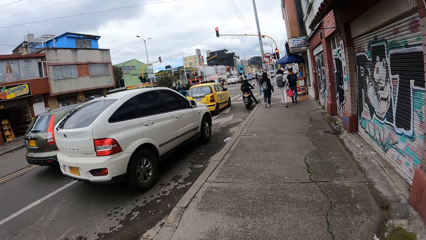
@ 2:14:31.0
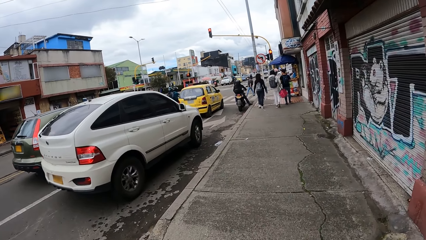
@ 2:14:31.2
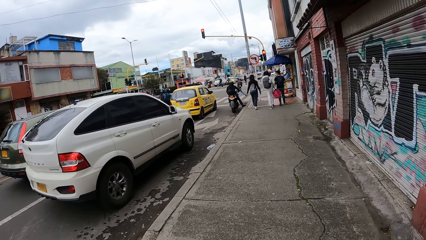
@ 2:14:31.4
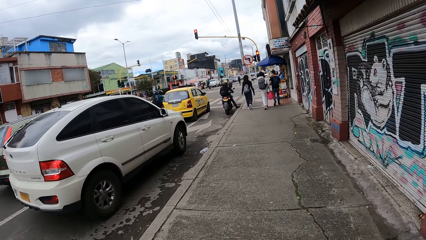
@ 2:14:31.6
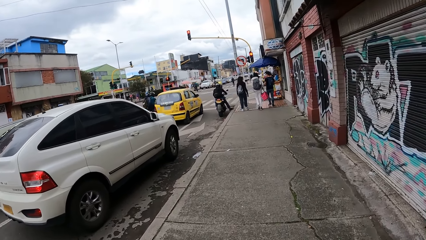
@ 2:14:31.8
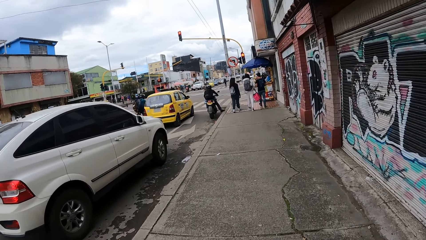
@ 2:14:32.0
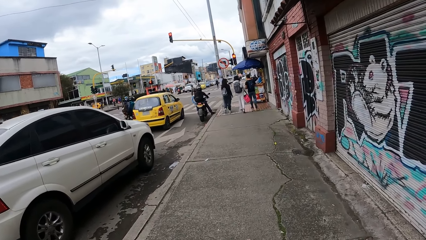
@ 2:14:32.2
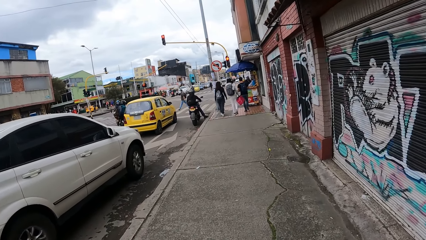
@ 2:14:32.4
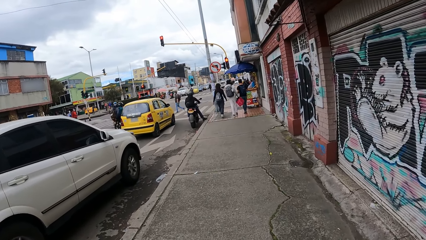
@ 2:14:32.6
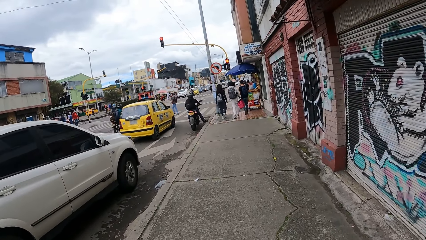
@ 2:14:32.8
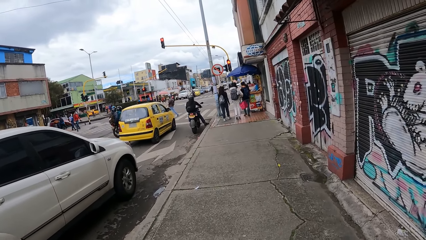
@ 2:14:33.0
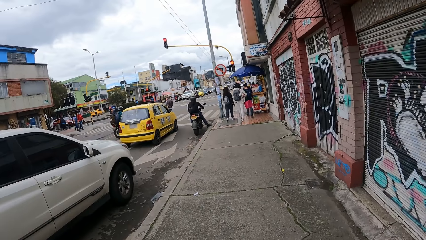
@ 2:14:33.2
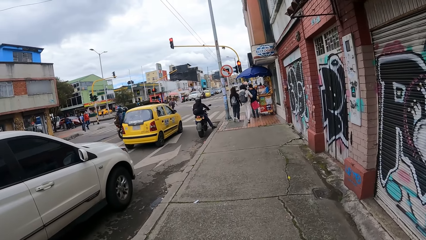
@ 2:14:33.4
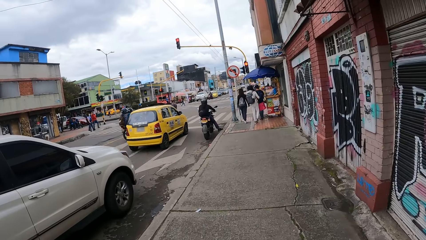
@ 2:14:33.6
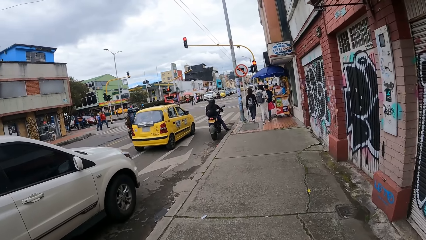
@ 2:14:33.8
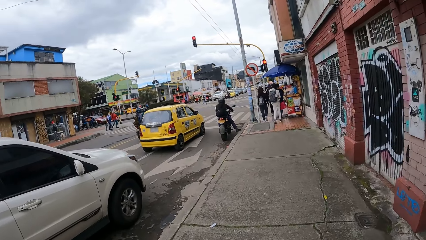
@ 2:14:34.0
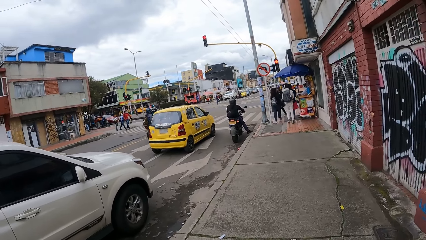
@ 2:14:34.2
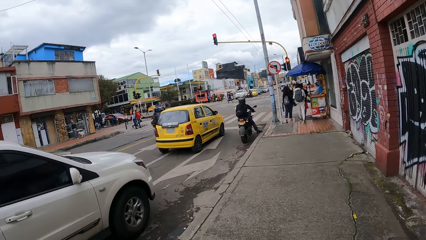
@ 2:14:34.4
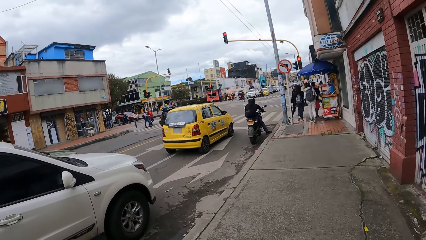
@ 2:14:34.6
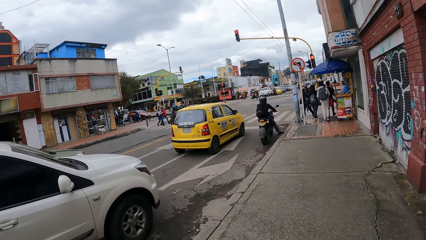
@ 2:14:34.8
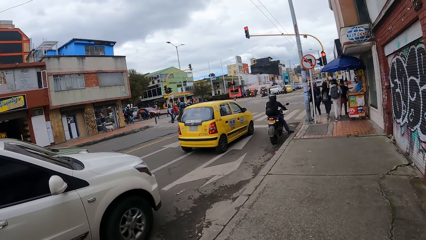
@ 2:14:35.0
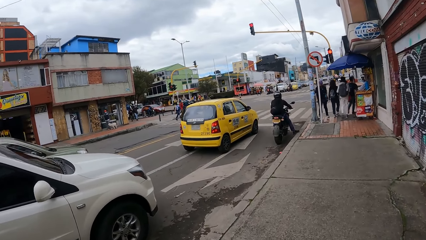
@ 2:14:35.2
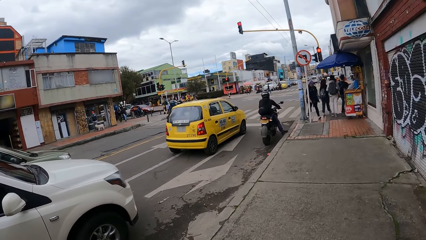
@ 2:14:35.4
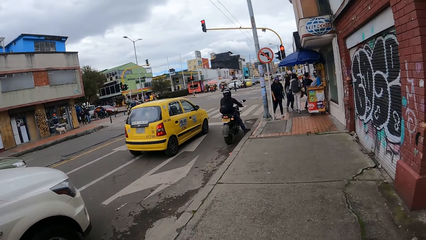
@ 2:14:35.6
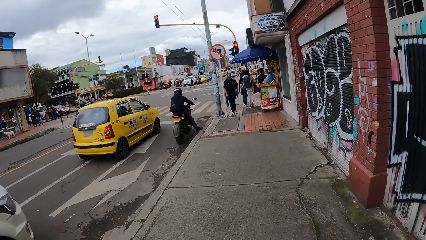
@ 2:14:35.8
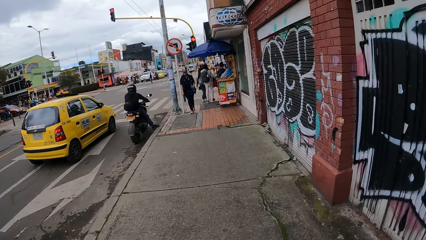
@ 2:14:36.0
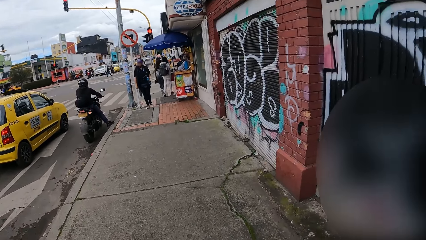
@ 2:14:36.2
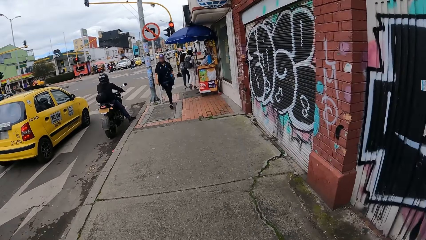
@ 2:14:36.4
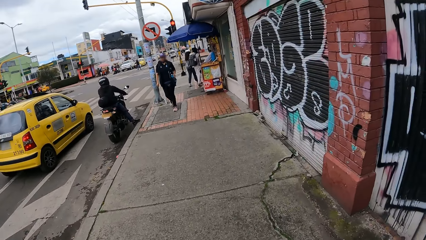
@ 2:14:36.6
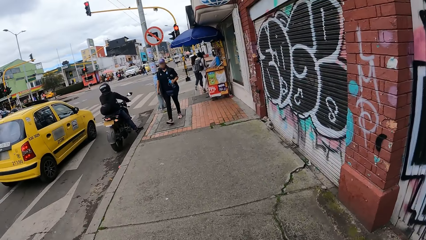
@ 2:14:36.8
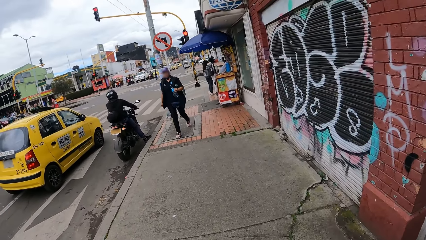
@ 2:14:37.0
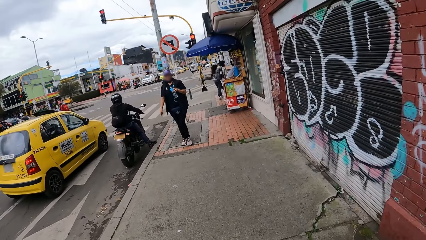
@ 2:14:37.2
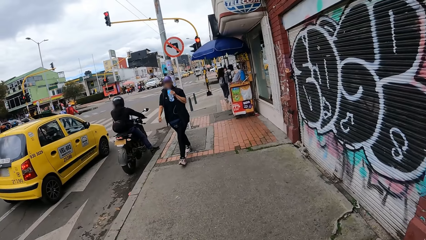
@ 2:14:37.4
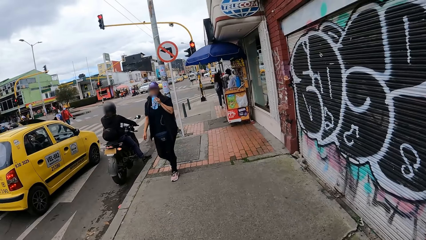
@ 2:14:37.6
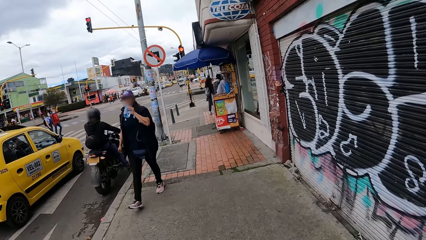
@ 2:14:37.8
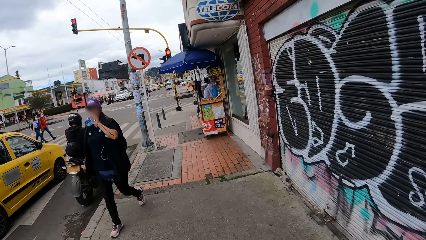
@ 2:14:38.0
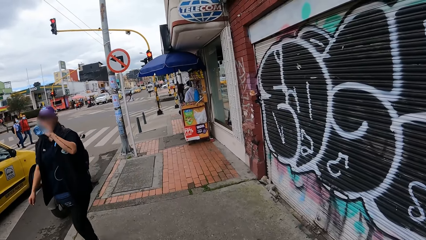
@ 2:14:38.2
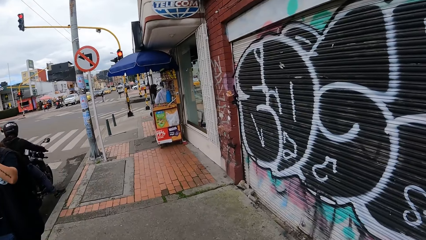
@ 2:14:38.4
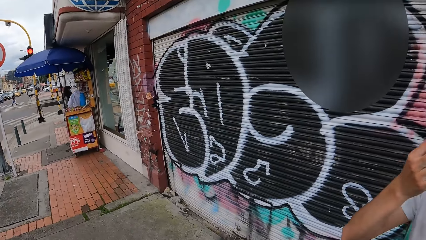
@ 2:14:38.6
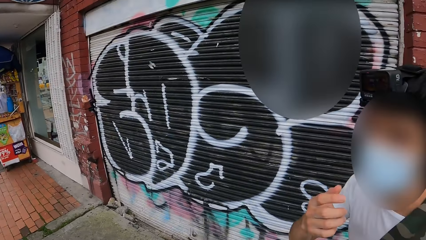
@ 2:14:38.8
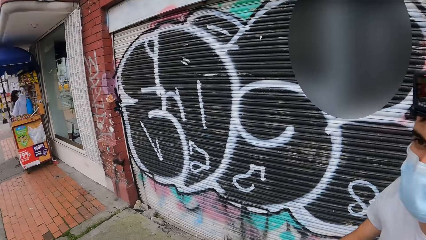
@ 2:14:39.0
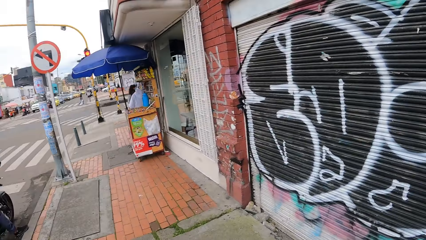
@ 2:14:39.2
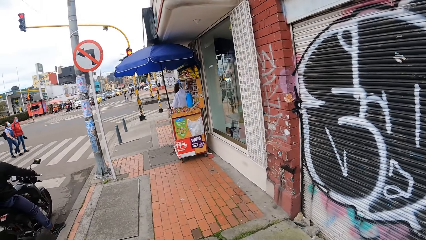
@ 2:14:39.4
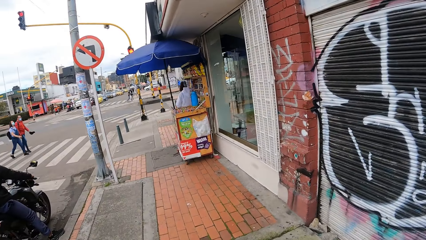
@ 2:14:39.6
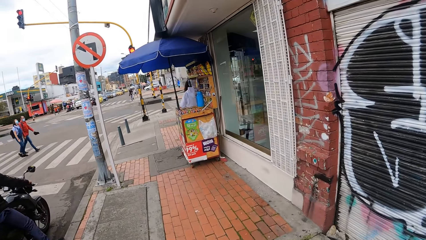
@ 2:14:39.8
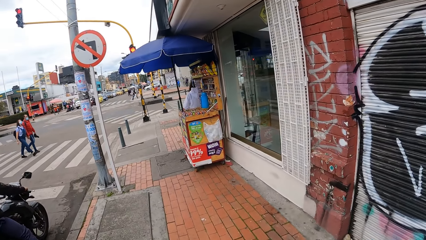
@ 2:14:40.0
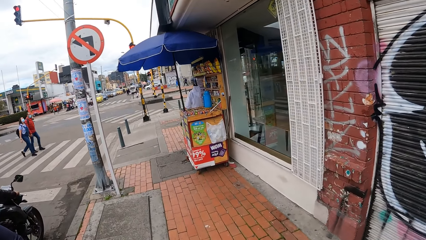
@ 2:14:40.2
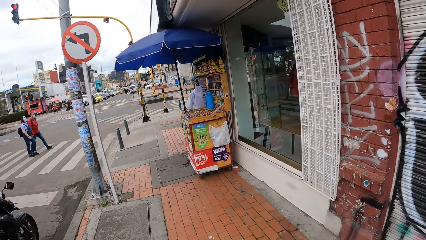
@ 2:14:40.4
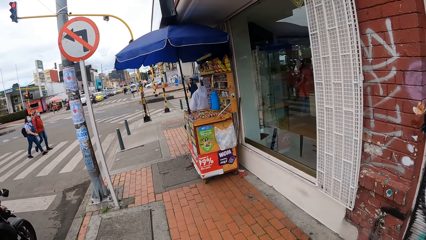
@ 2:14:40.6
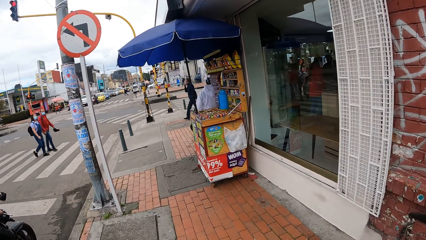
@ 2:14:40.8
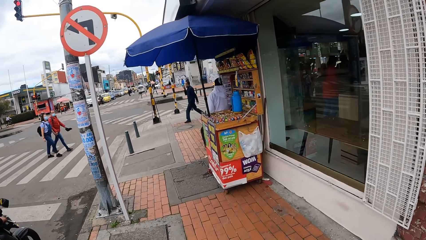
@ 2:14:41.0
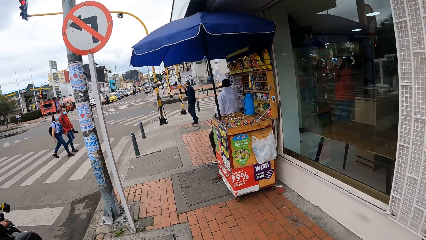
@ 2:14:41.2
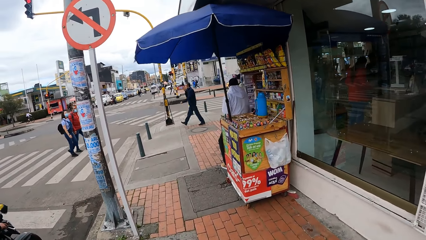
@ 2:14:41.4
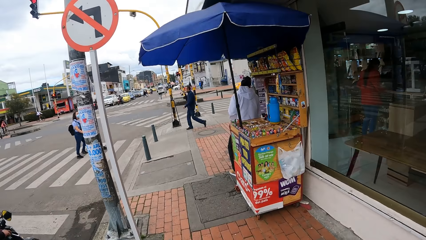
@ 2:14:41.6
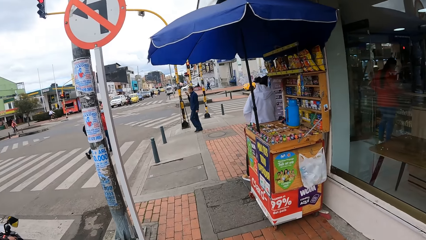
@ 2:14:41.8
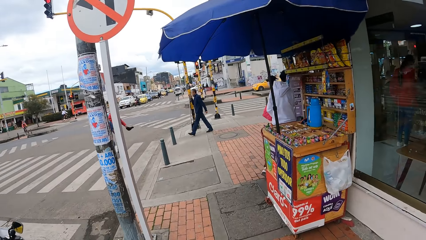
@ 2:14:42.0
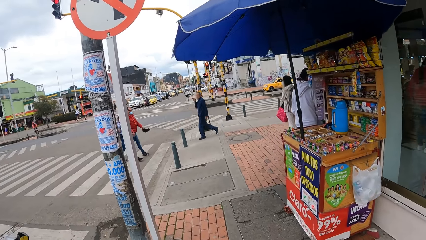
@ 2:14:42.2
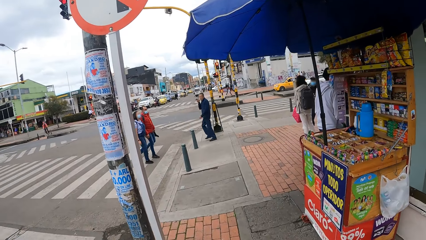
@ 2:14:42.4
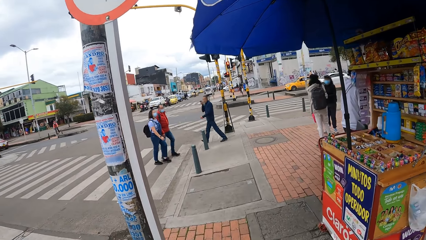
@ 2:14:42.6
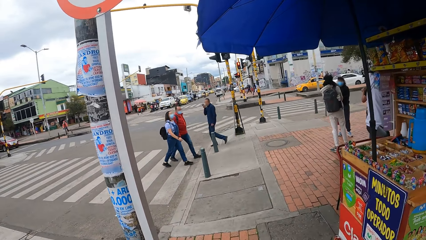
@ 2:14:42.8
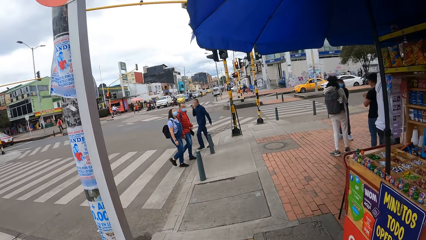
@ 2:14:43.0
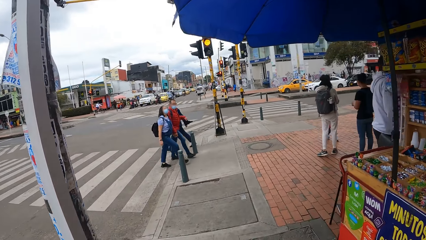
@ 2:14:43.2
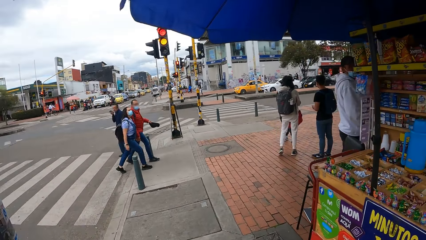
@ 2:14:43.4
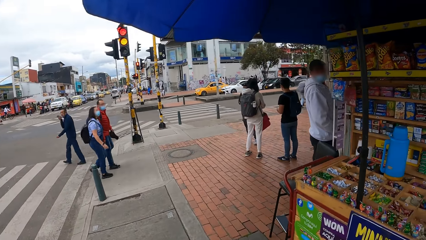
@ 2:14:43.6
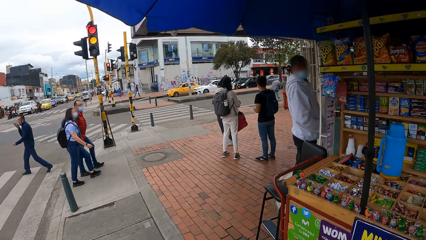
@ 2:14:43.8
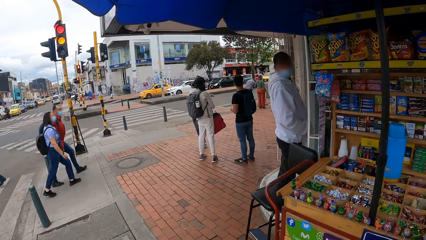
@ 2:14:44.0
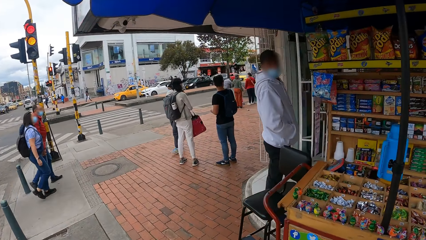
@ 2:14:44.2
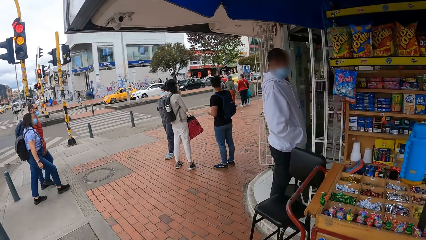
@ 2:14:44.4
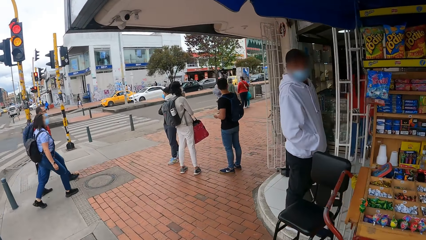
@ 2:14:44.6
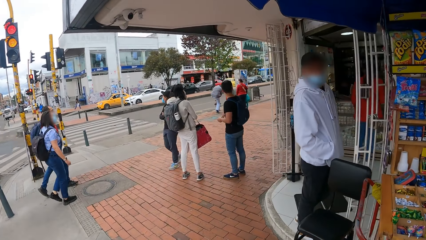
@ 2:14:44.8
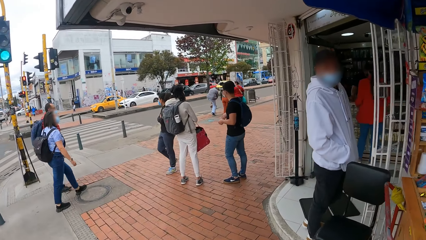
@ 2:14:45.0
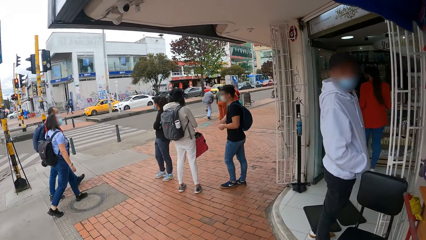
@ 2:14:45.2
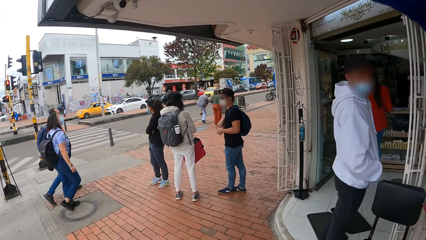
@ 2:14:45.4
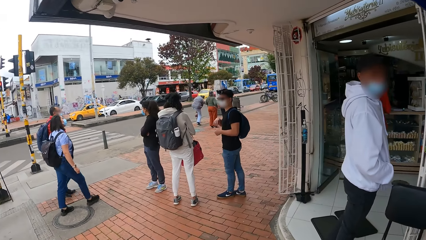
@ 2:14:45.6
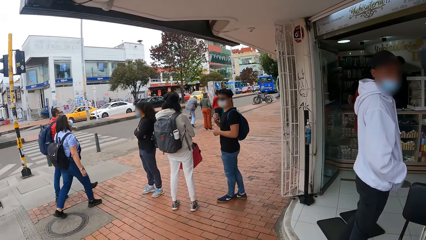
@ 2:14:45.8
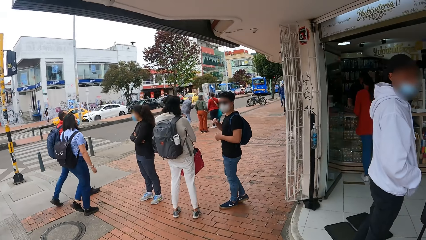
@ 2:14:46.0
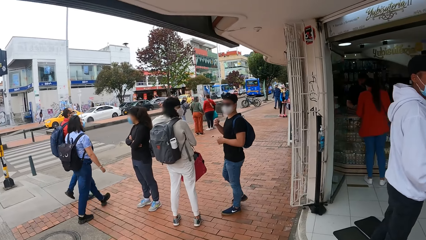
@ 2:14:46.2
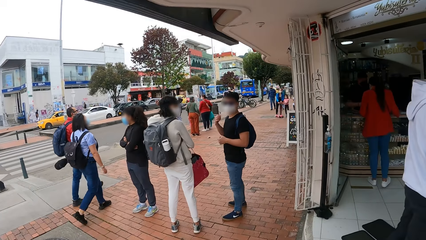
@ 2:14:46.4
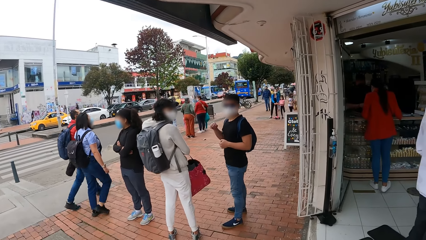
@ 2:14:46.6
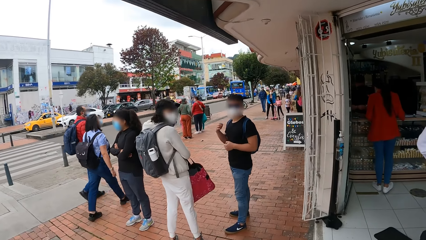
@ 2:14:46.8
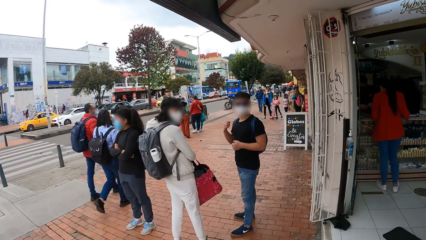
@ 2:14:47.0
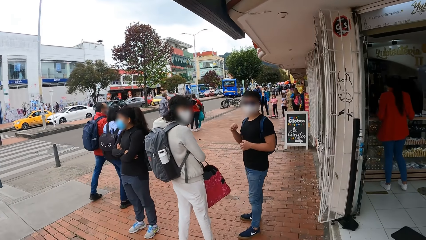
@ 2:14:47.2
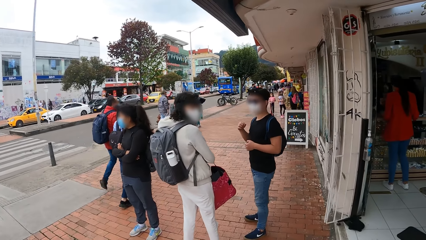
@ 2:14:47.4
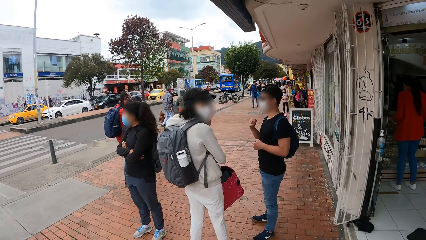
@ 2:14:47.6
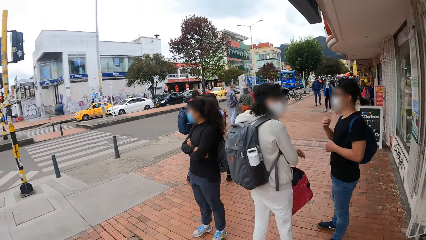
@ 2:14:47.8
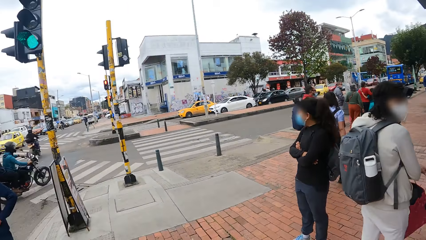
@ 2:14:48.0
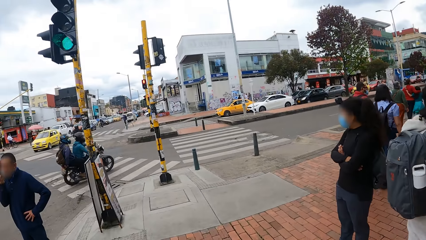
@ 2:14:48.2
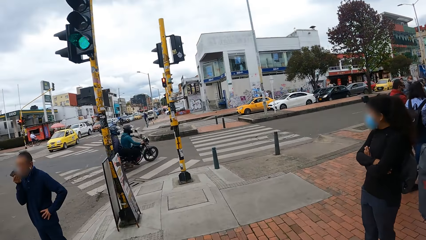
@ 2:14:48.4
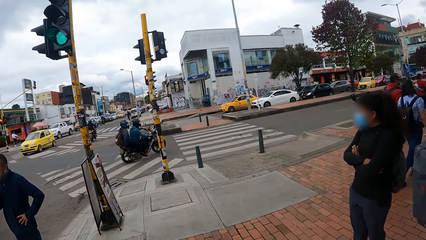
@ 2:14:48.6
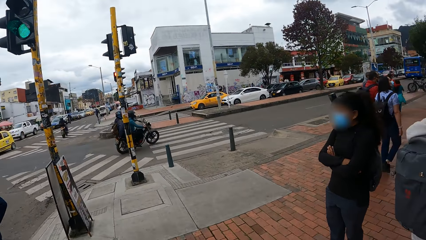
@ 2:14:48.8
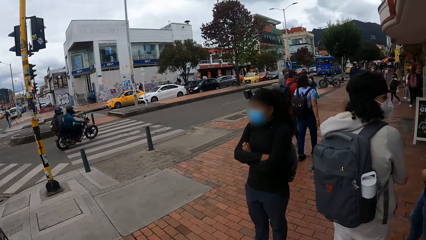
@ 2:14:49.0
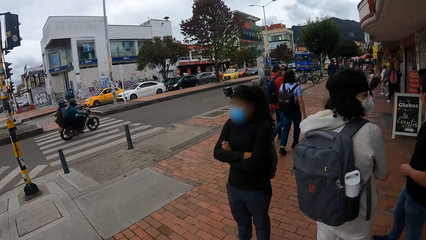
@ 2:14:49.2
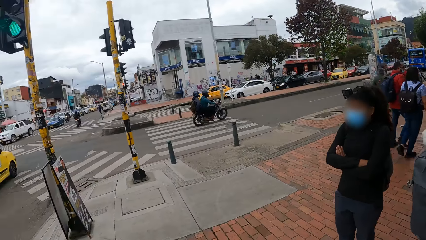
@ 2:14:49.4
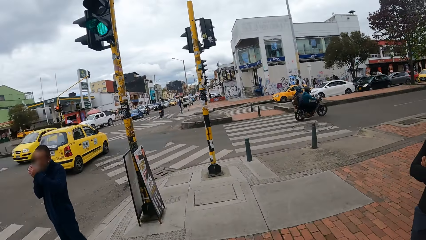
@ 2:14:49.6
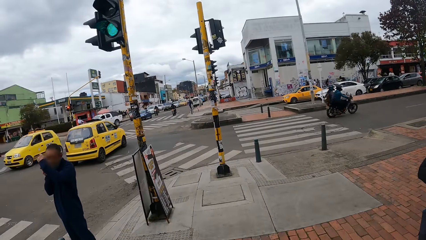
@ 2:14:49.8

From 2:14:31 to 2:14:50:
The man adjusts the nose mask on his face with his right hand. The man converses with the camera wearer. The camera wearer looks around the road.
